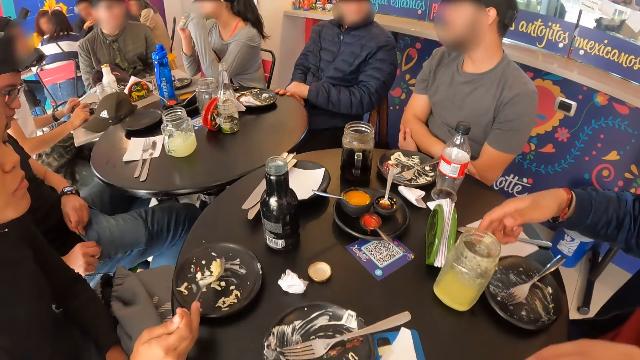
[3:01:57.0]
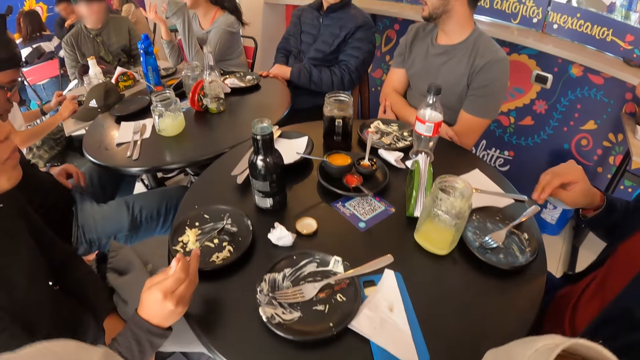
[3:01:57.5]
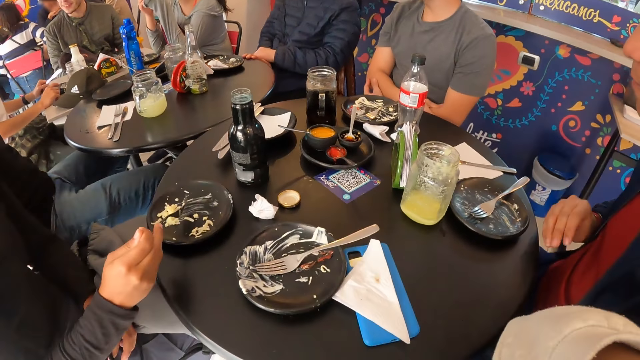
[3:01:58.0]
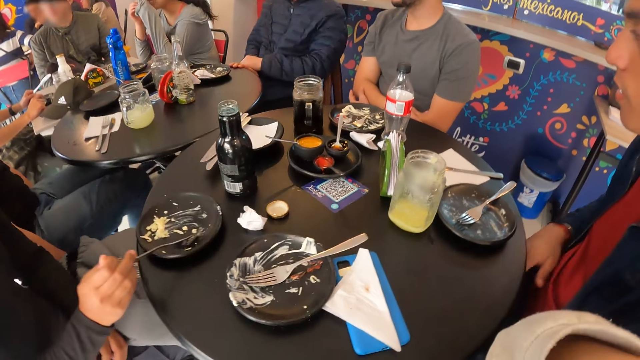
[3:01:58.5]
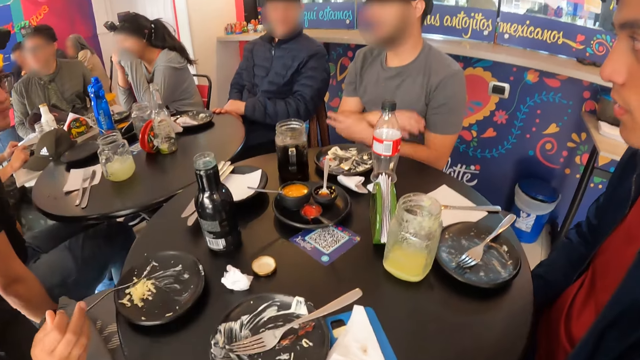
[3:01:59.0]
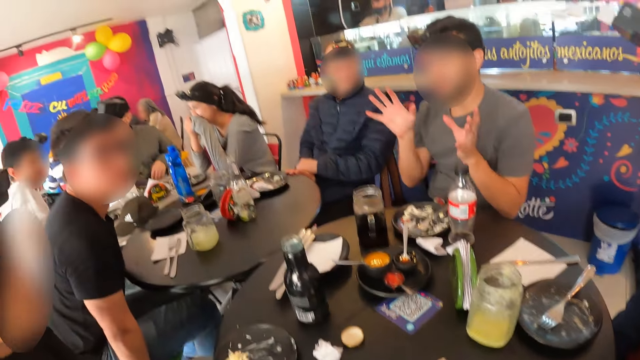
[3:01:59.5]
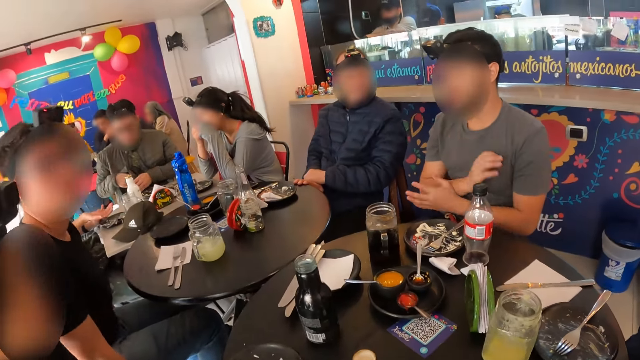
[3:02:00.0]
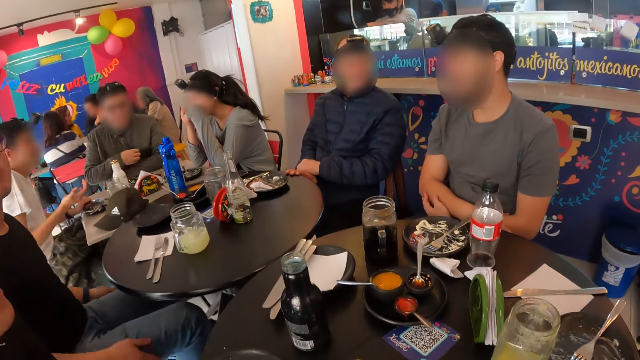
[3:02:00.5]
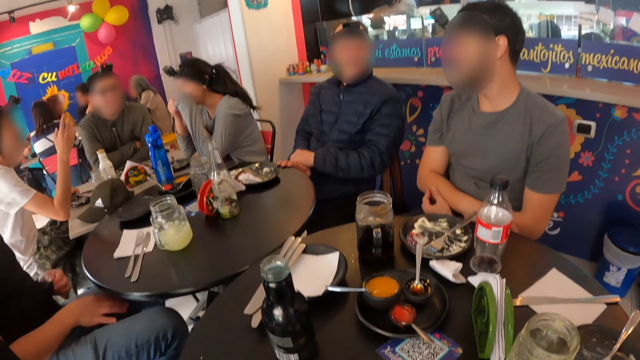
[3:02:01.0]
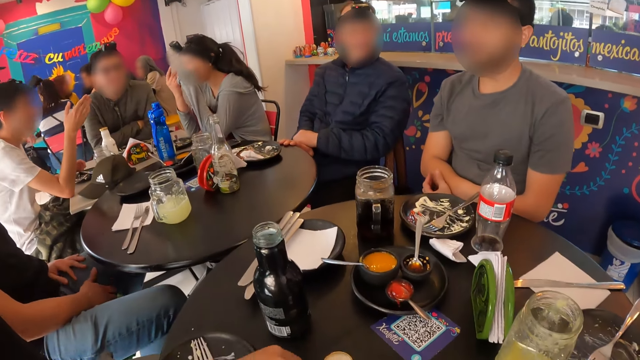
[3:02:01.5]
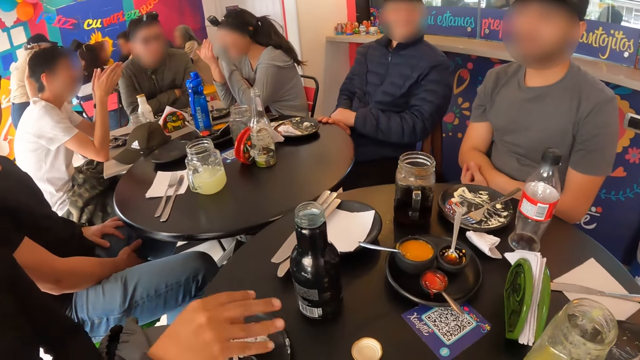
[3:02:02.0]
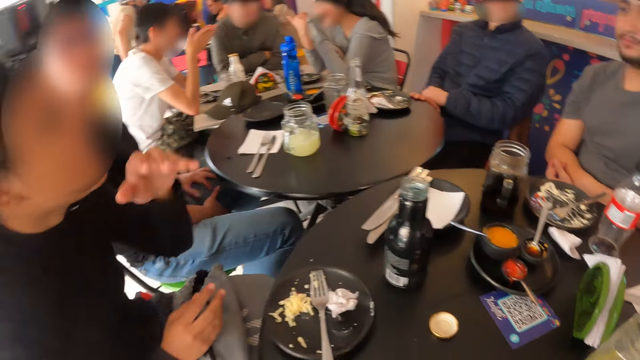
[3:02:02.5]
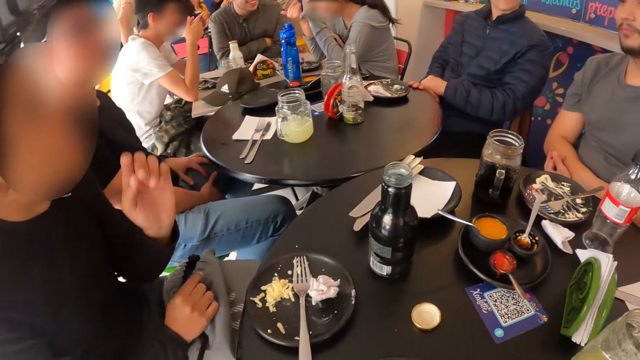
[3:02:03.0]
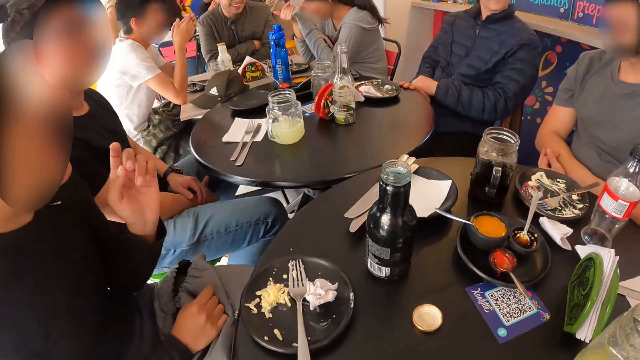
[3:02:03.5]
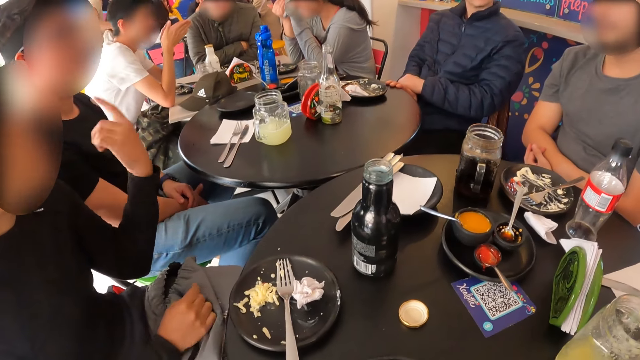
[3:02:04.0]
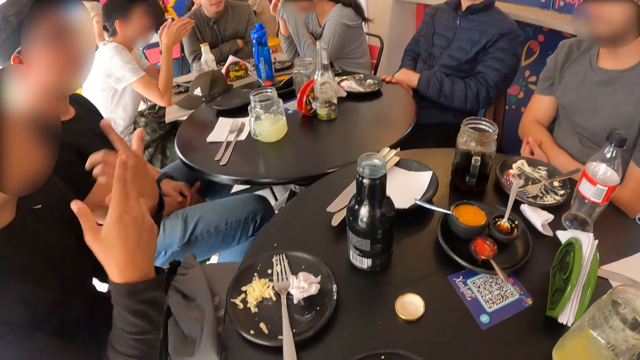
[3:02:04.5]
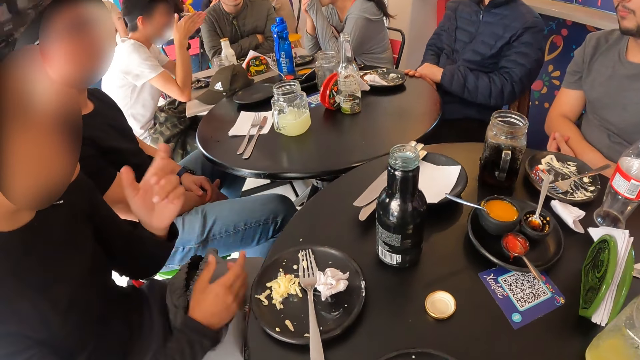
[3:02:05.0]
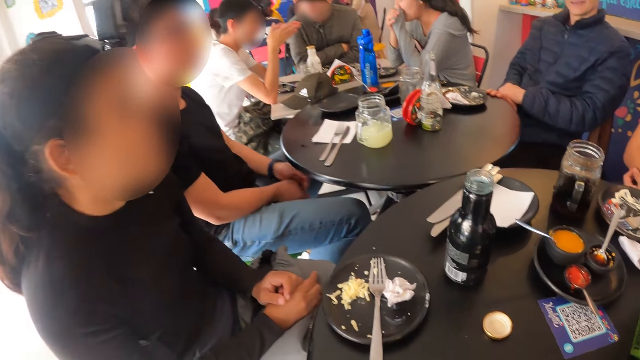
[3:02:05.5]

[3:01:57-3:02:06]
The woman packs some tacos in the plate with the spoon in her right hand. A person holds a knife. A man gestures. The woman drops the tissue paper on the plate with her right hand and puts the fork on the plate. The camera wearer looks around. The woman gestures.

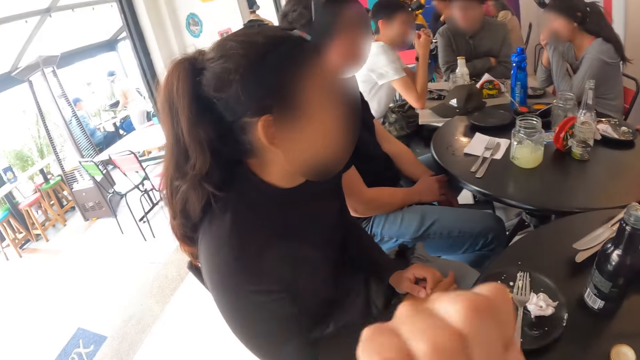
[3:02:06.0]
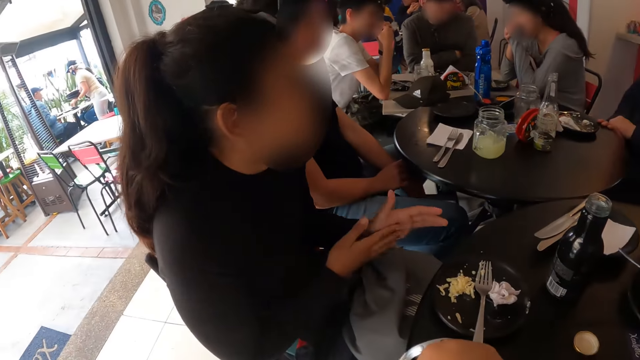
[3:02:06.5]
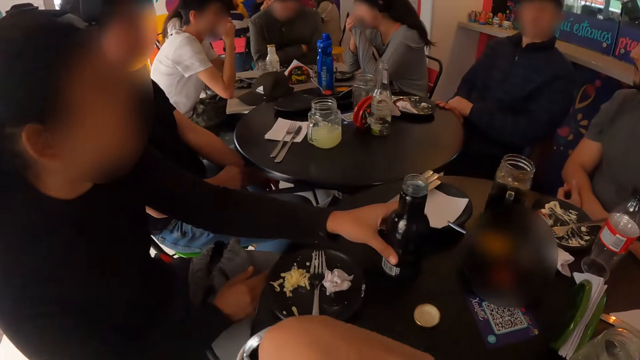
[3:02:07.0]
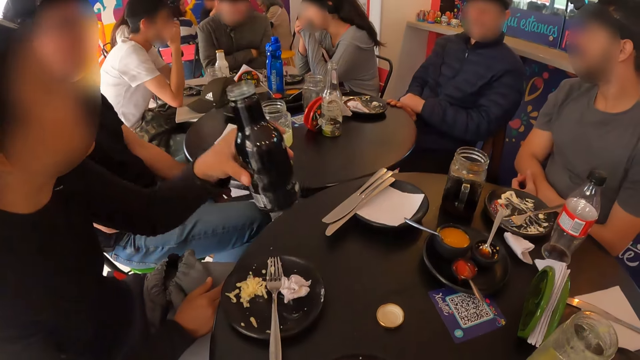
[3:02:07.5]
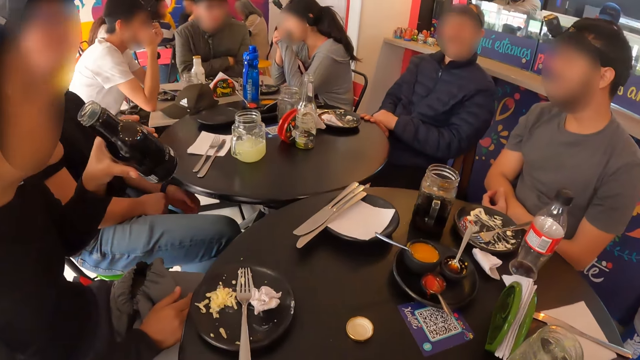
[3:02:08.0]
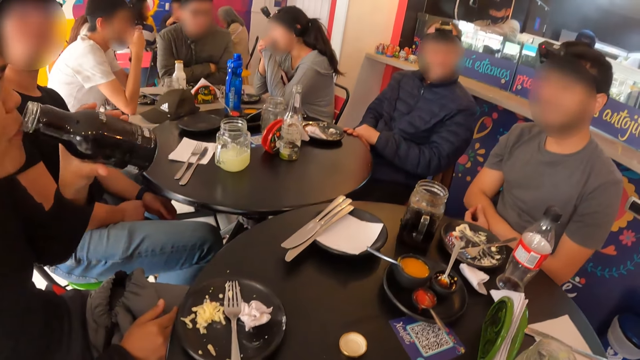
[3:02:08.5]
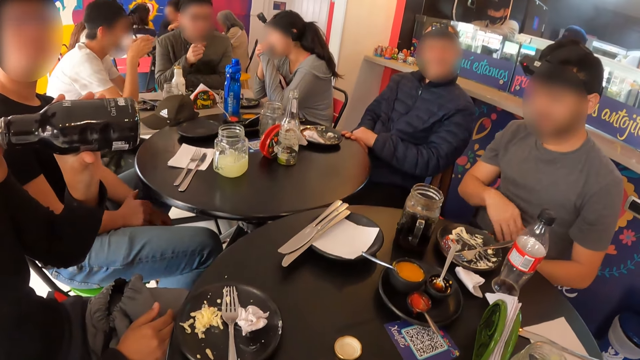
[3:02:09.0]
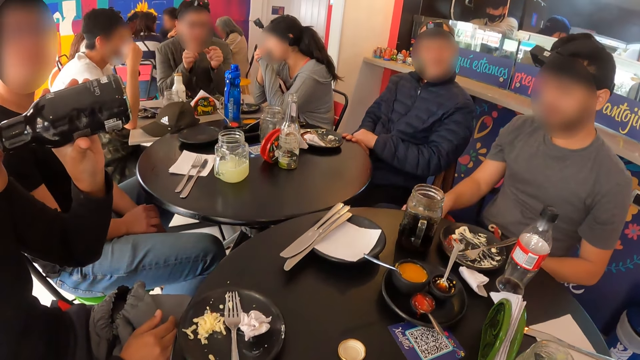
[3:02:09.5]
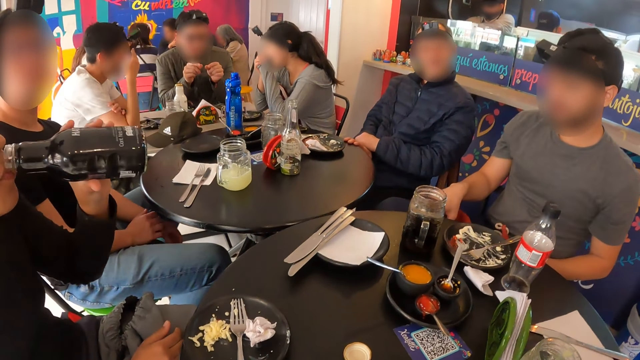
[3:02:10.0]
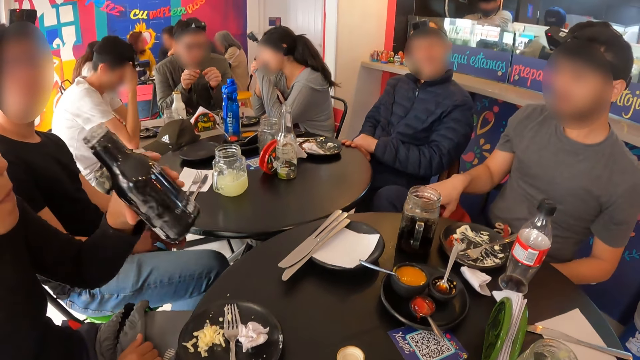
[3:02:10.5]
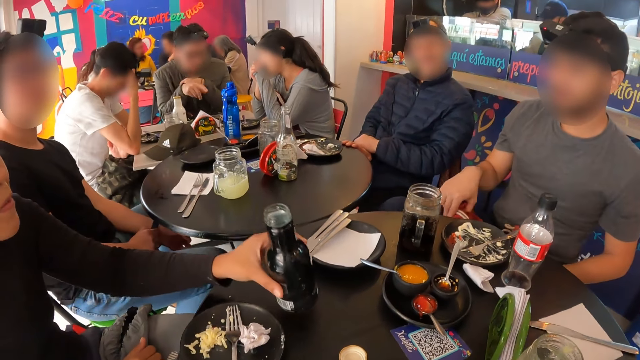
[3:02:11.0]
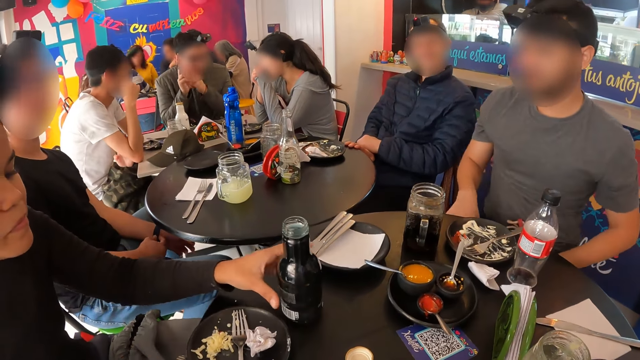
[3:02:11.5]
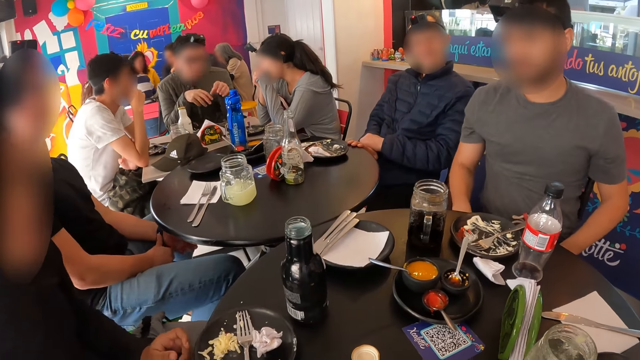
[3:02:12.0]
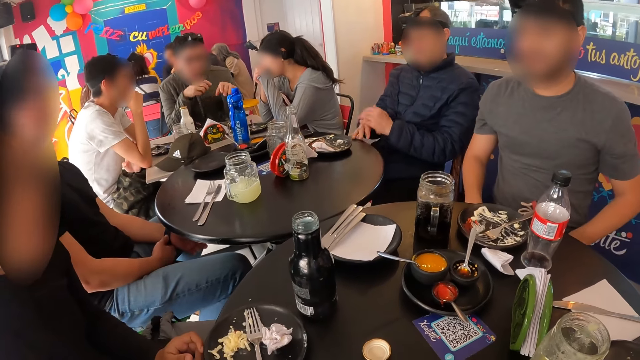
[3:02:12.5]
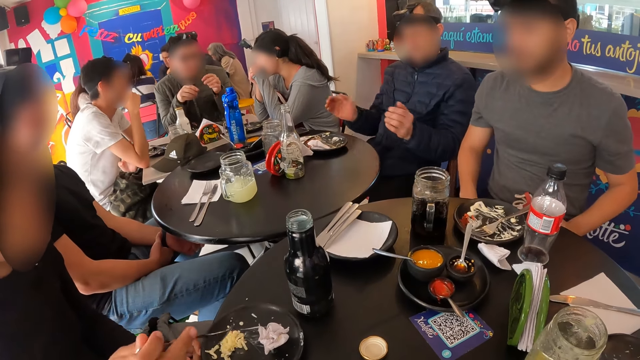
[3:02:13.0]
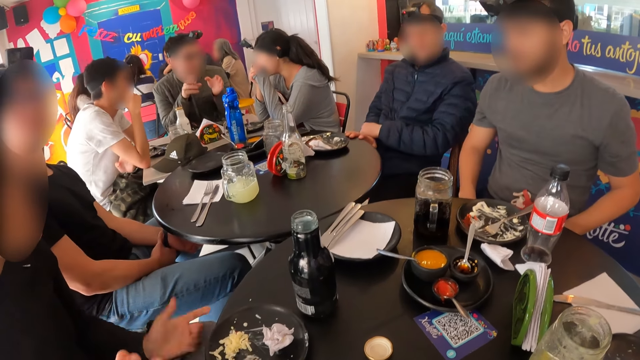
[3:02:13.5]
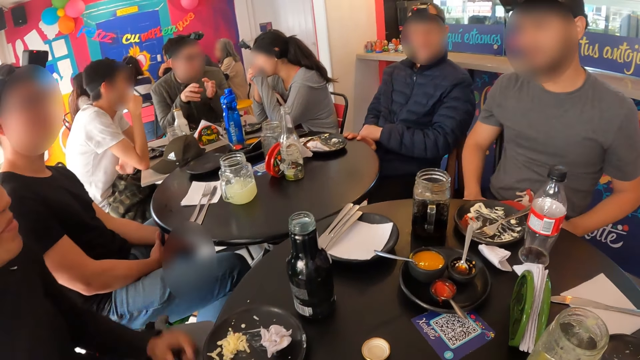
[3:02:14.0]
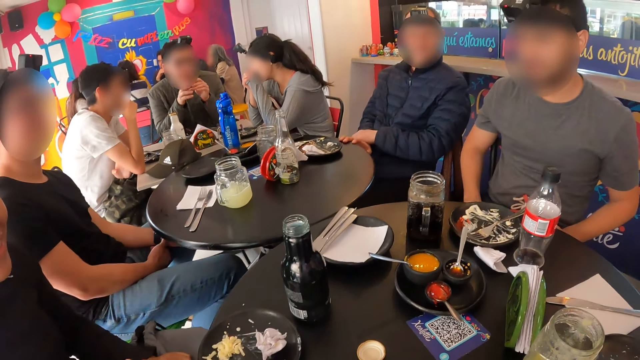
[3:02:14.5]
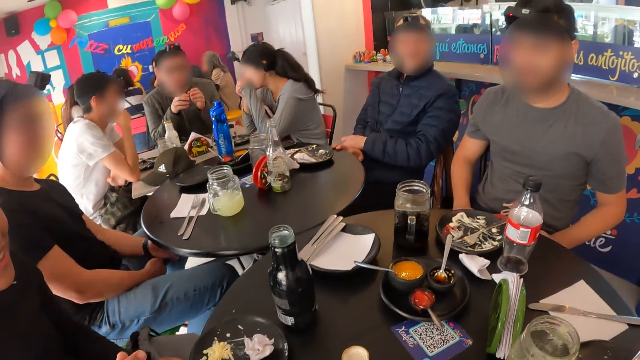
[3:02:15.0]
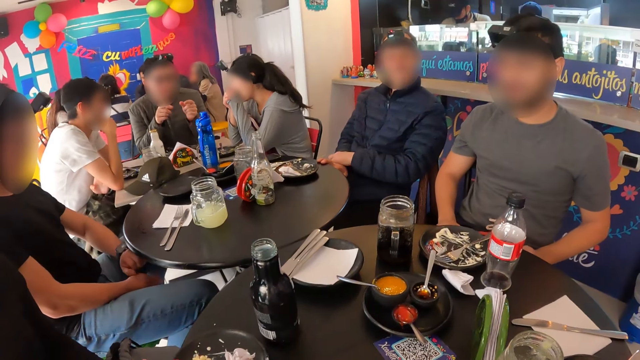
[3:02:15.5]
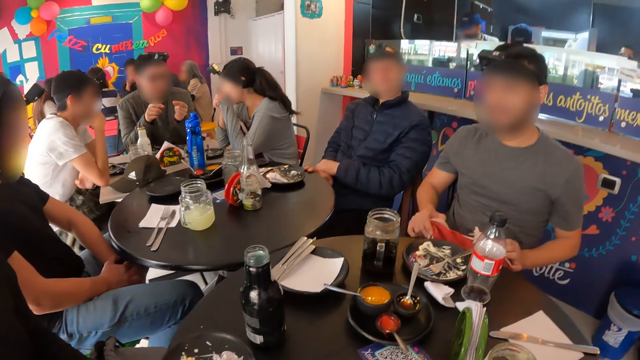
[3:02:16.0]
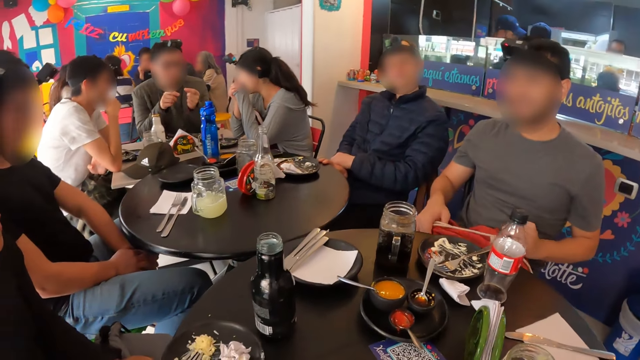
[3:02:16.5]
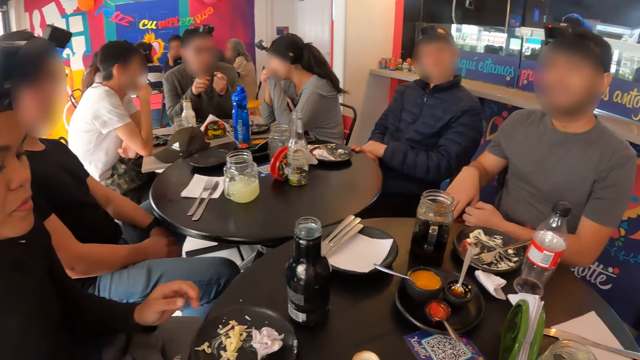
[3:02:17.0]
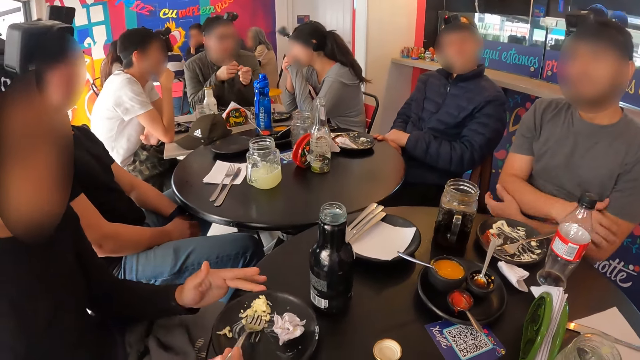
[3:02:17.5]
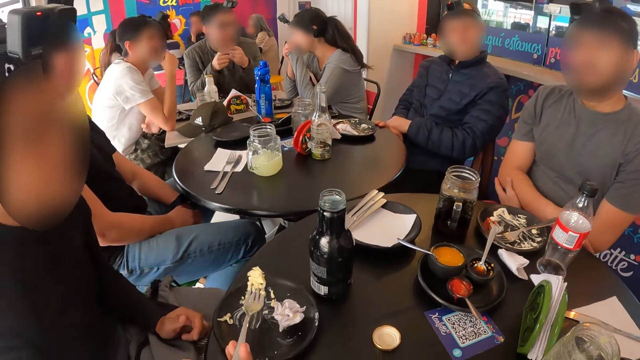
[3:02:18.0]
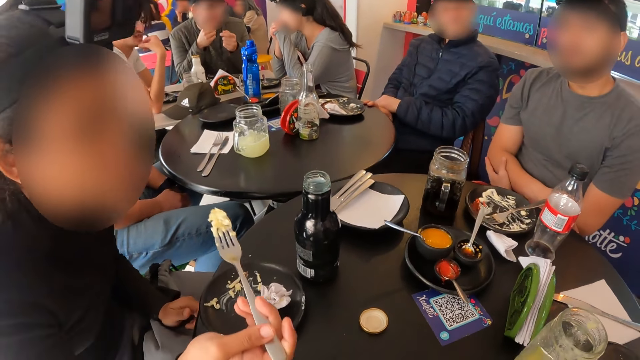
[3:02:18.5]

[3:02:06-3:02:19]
The camera wearer gestures. A woman picks the bottle of soda on the table with her left hand. She drinks soda from the bottle of soda in her left hand. A man stretches. The woman drops the bottle of soda on the table with her left hand and picks the fork on the plate on the table with her right hand. A person gestures. Another person gestures. The man adjusts a bag on his lap with his hands. The woman picks some tacos from the plate with the fork in her right hand.
